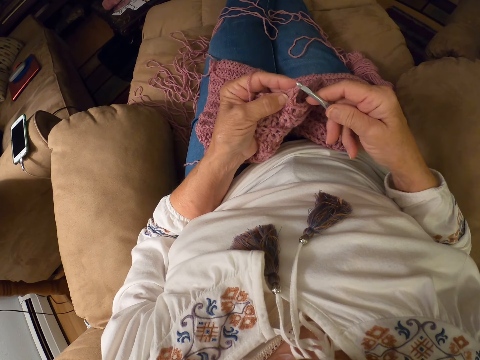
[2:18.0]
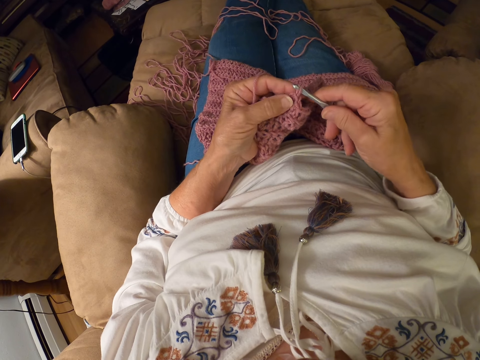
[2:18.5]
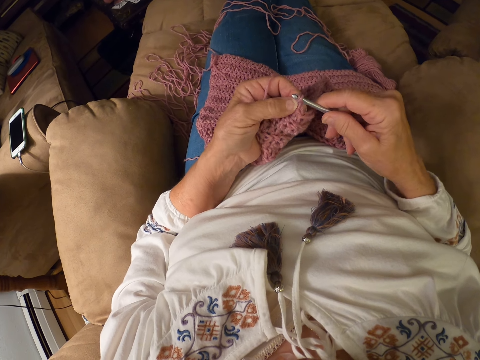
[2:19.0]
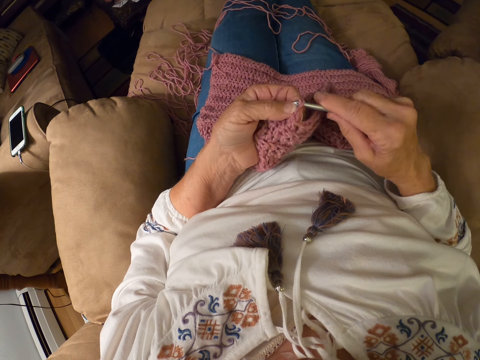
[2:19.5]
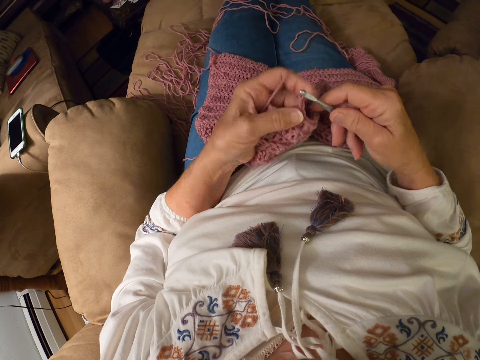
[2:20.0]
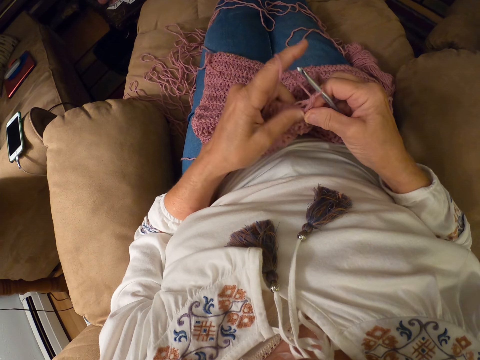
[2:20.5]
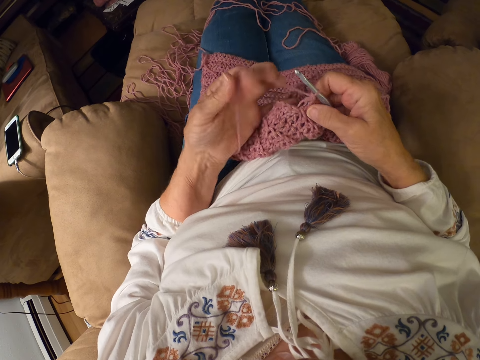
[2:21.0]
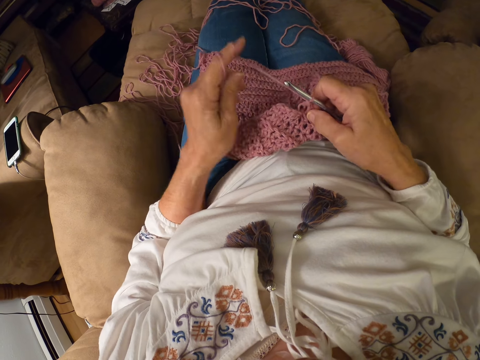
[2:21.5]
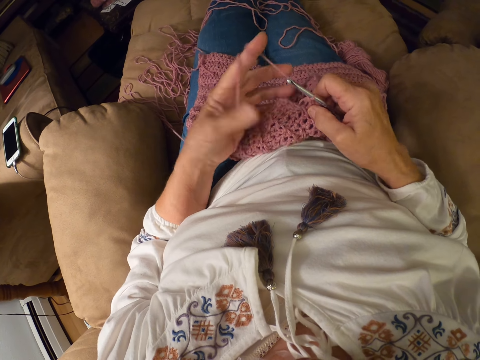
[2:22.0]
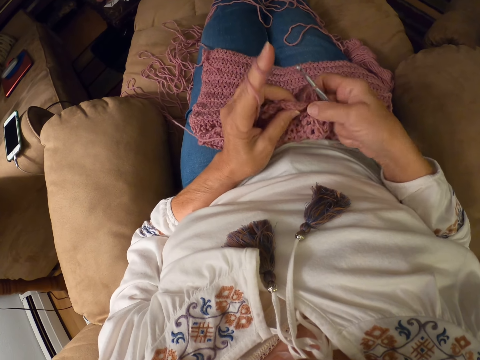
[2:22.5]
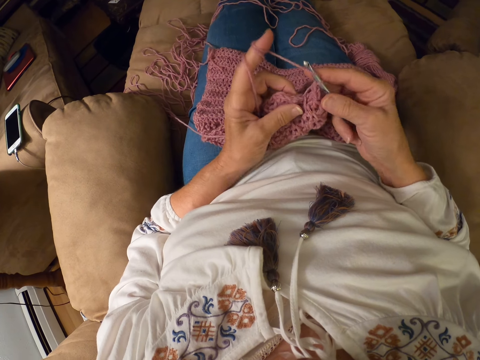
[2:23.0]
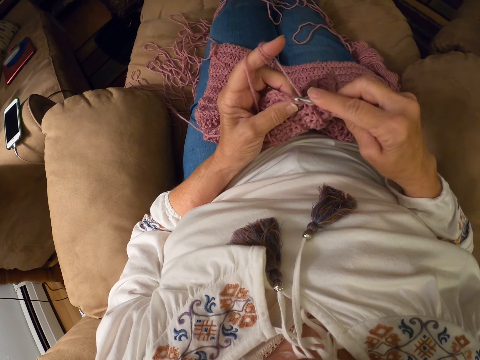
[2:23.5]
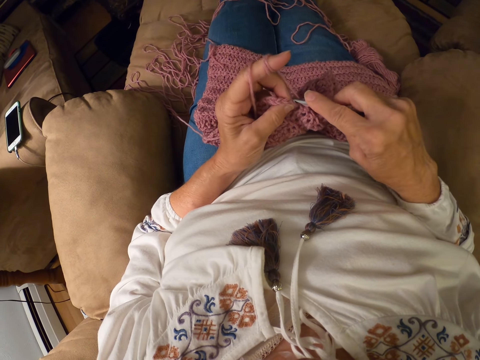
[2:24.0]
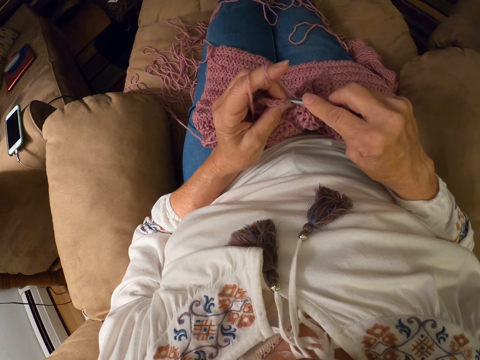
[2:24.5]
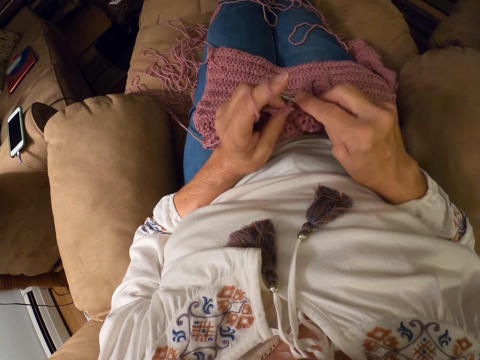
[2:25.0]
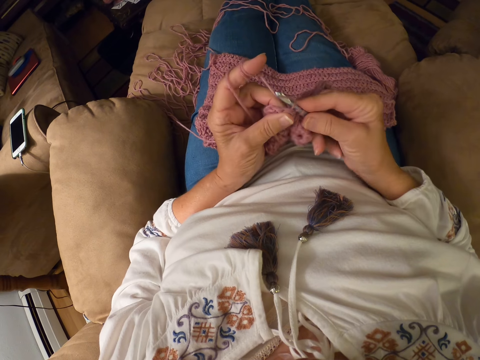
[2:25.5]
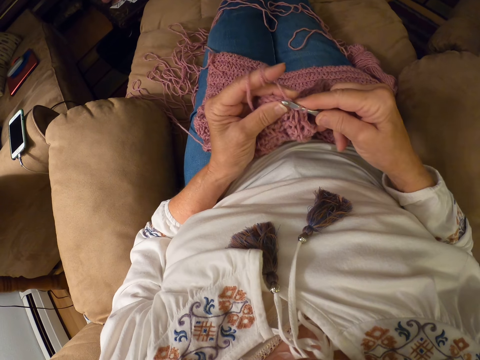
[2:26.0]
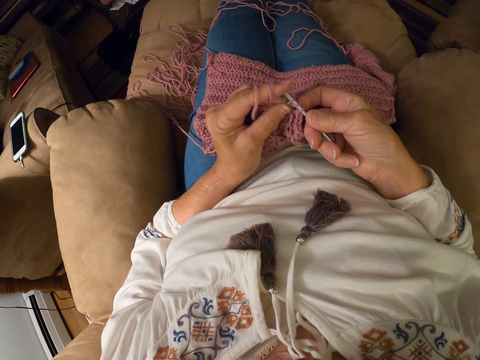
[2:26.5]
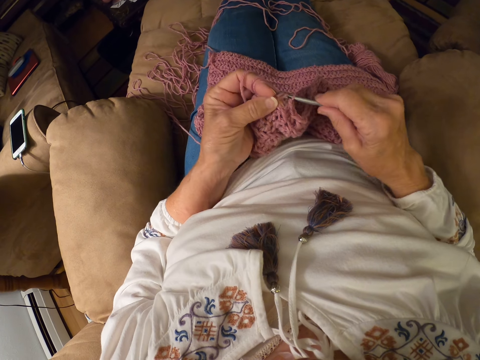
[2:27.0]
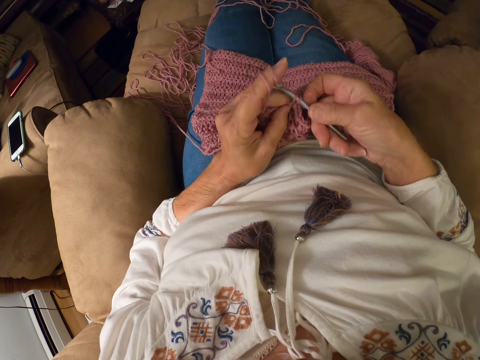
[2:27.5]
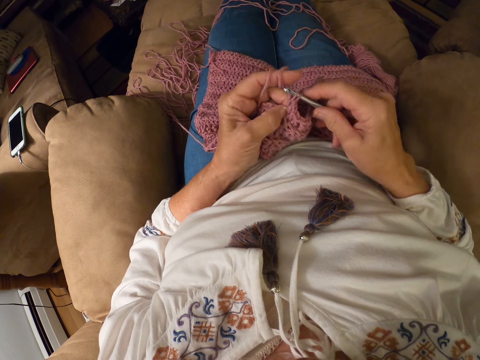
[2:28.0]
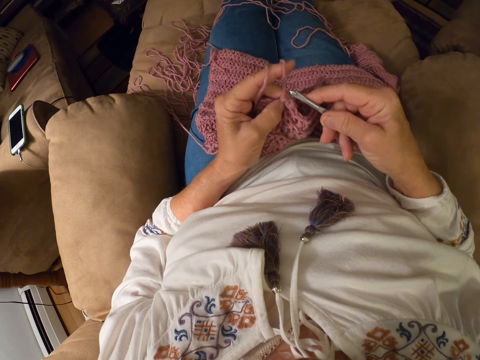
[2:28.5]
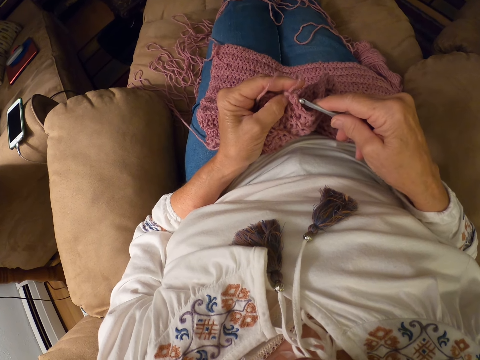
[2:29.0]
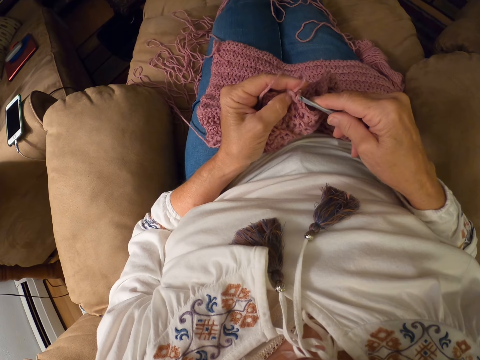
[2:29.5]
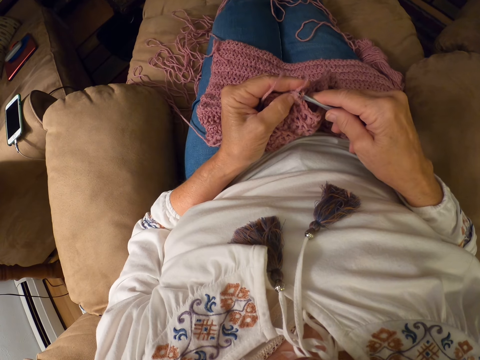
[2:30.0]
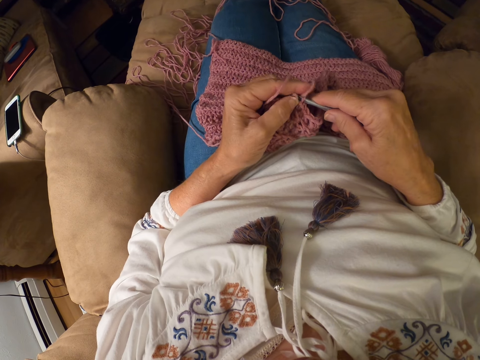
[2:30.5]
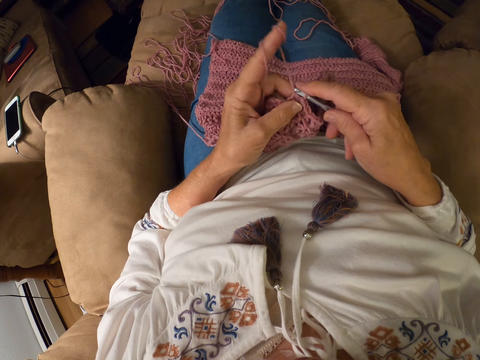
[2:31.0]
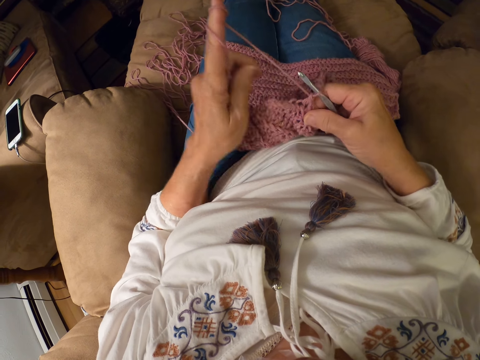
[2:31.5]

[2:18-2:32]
The camera wearer rolls the yarn around her left index finger. She crochets with the yarn. She knits.

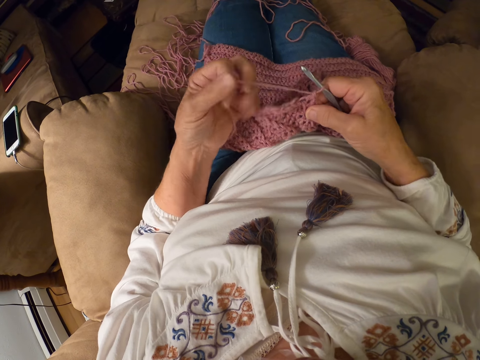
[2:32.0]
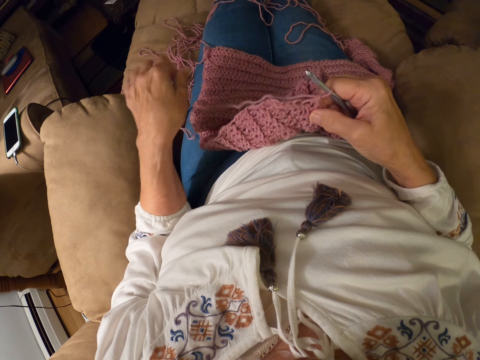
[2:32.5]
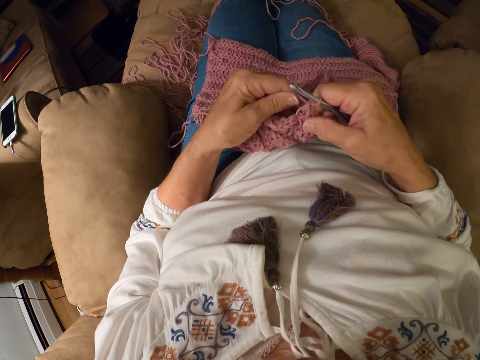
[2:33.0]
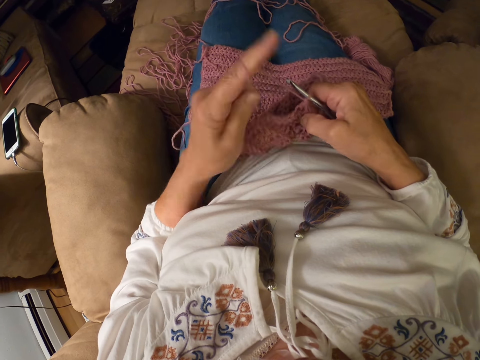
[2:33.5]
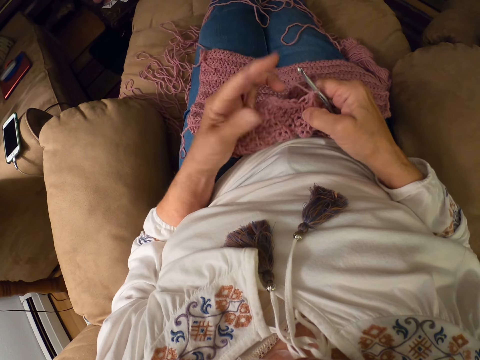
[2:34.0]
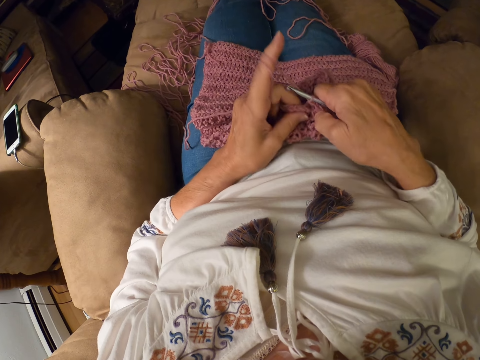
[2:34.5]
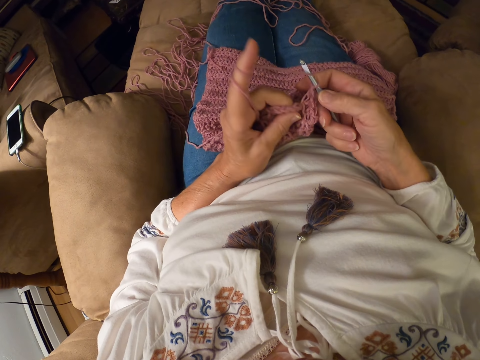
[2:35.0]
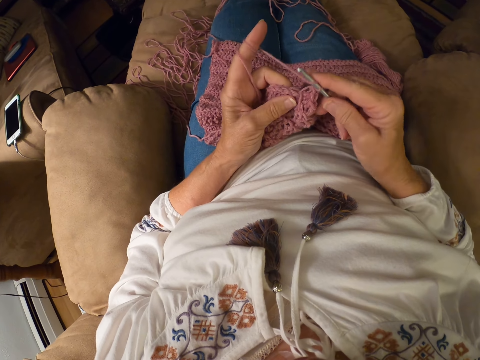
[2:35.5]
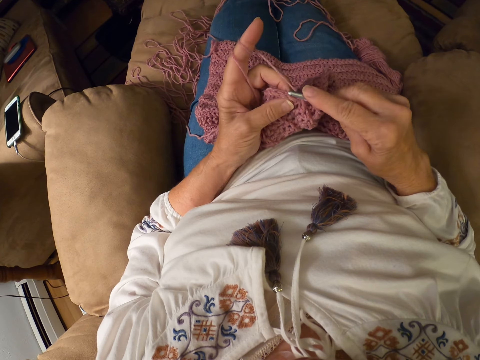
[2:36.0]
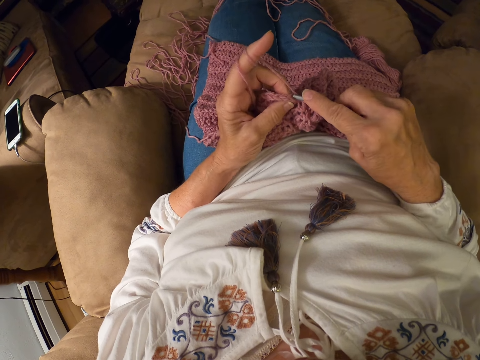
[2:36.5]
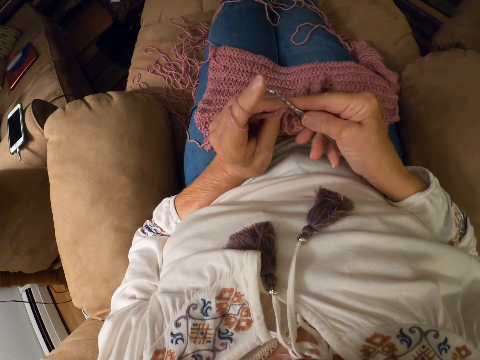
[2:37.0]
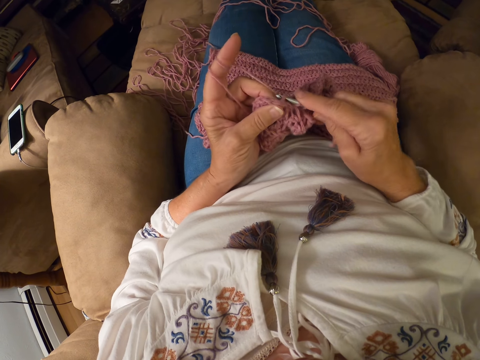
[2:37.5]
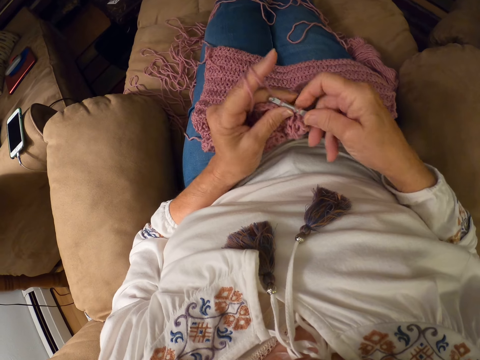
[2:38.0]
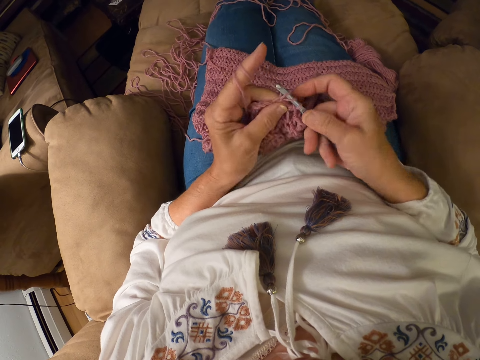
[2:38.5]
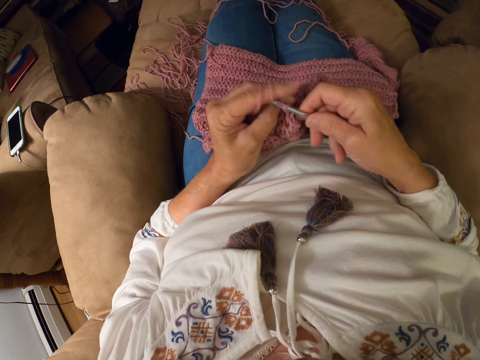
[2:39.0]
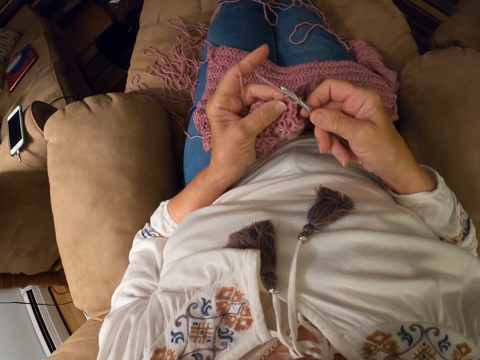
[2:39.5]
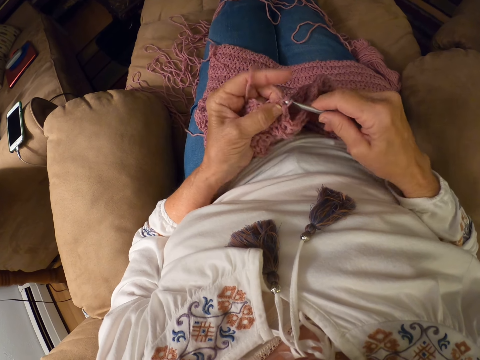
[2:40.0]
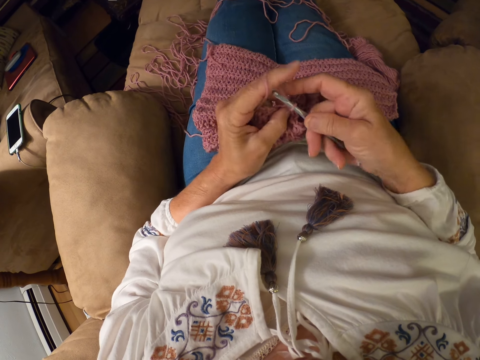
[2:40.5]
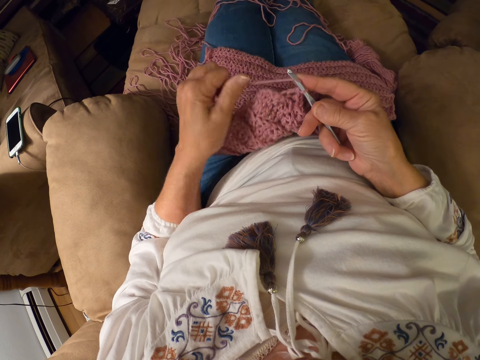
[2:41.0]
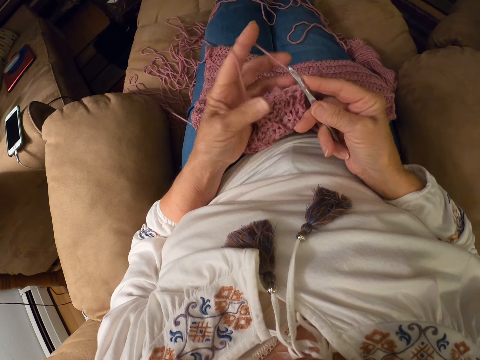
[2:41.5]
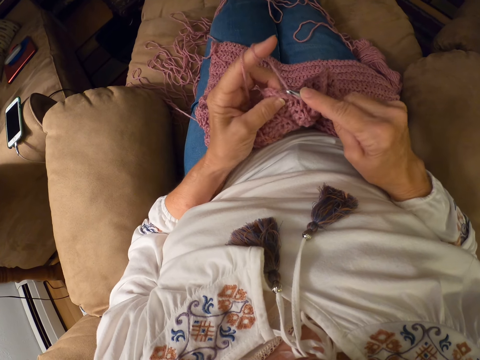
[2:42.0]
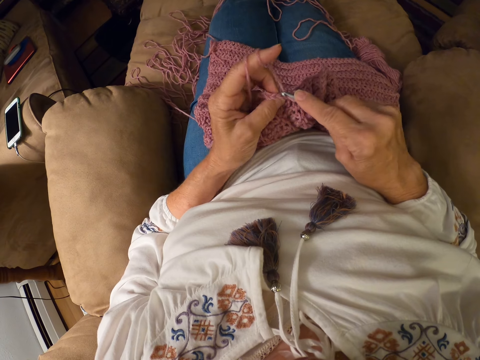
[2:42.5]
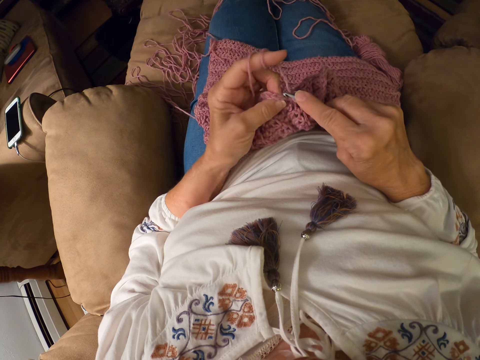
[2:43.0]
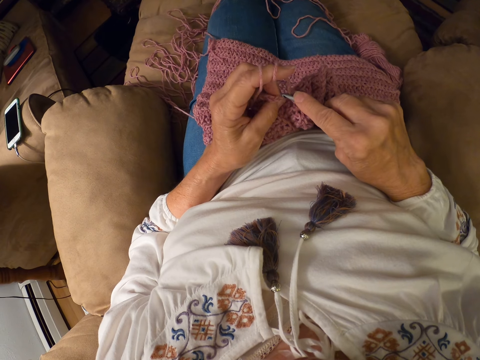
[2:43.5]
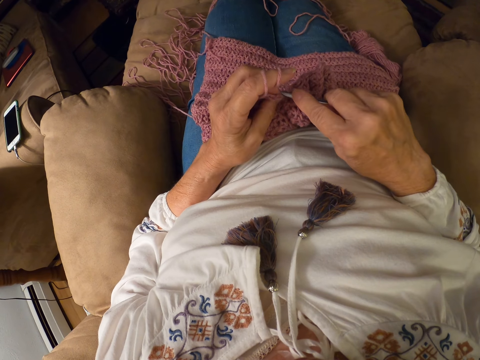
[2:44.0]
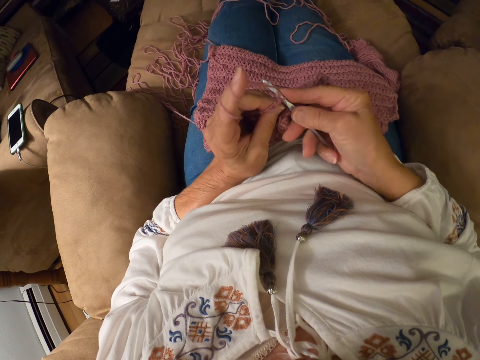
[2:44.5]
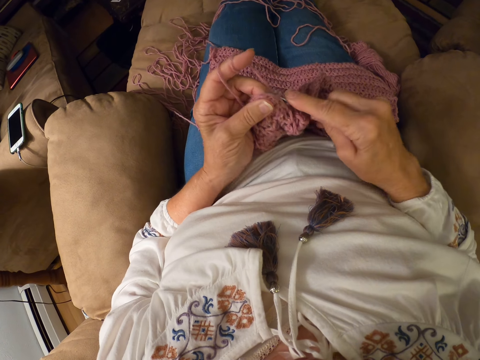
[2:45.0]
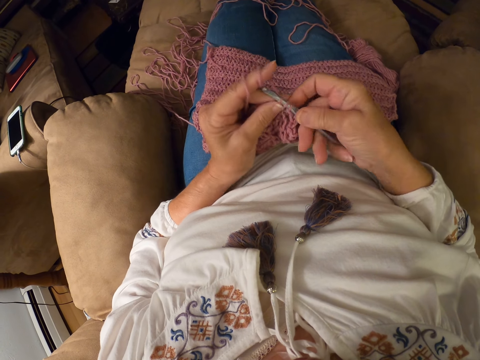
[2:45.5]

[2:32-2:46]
The camera wearer folds a thread. She releases the yarn from her left hand. She unfolds the thread. She holds the thread. She rolls the yarn around her left index finger. She crochets with the yarn. She folds the thread using a needle. She rolls the yarn around her left index finger. She crochets with the yarn.
